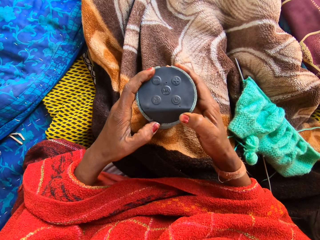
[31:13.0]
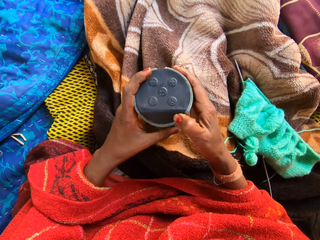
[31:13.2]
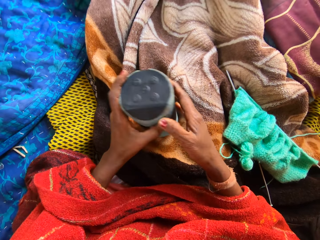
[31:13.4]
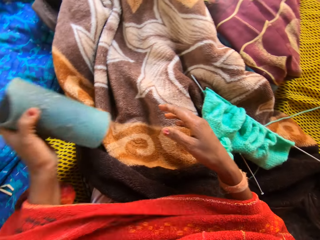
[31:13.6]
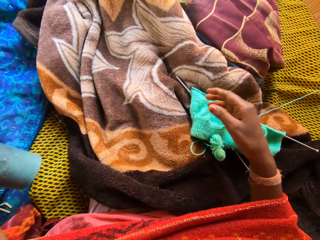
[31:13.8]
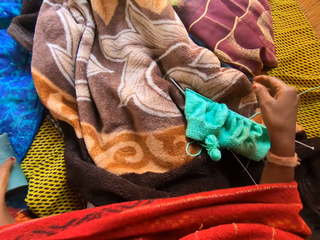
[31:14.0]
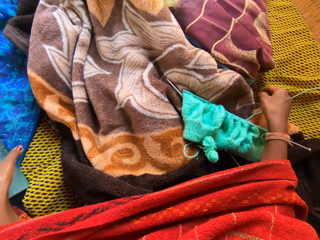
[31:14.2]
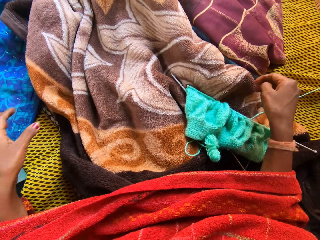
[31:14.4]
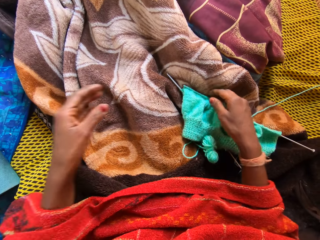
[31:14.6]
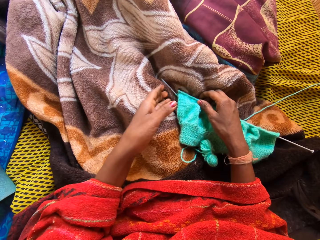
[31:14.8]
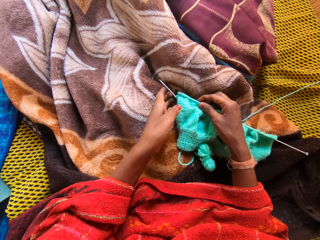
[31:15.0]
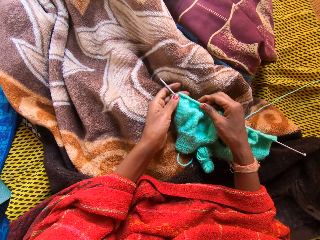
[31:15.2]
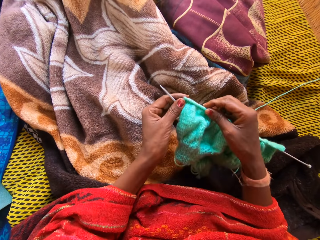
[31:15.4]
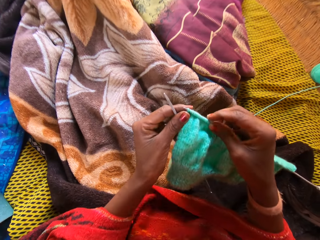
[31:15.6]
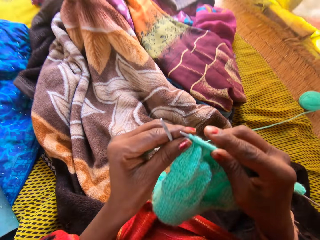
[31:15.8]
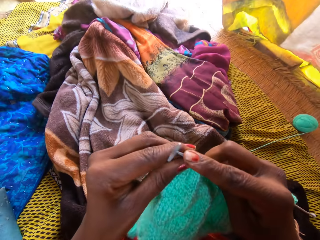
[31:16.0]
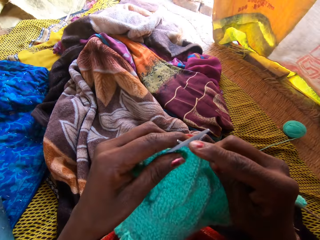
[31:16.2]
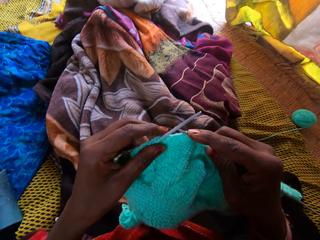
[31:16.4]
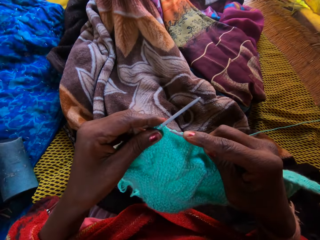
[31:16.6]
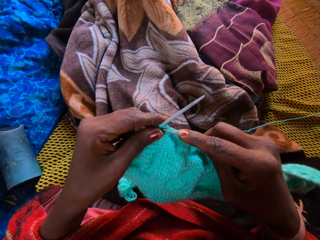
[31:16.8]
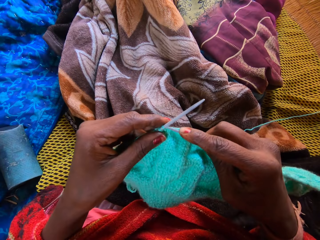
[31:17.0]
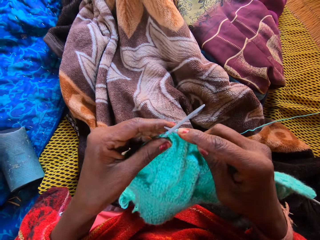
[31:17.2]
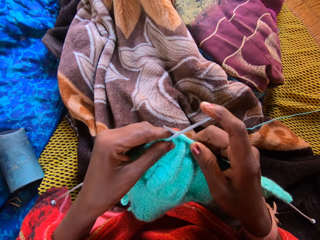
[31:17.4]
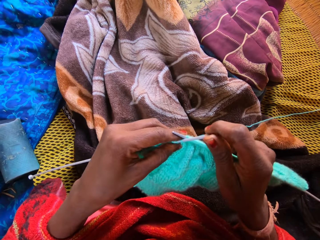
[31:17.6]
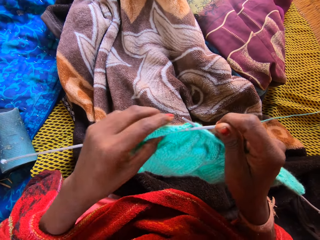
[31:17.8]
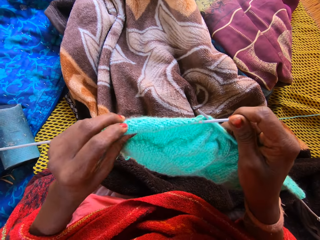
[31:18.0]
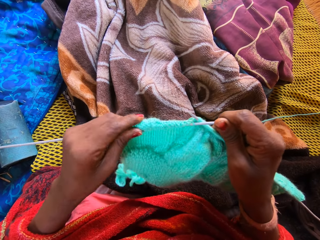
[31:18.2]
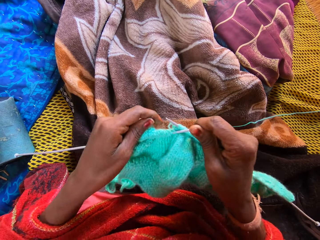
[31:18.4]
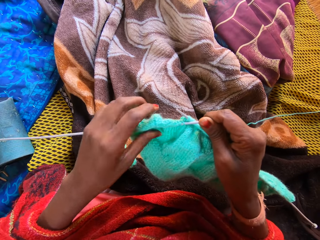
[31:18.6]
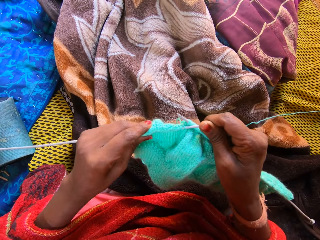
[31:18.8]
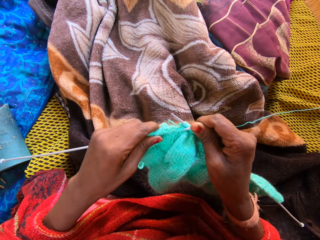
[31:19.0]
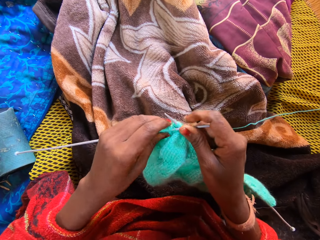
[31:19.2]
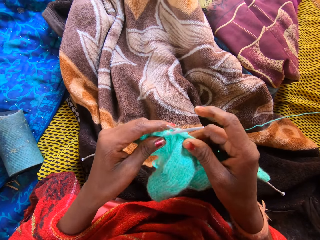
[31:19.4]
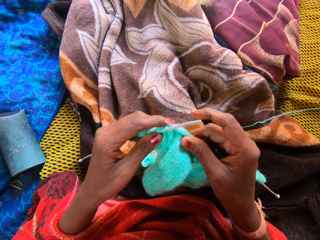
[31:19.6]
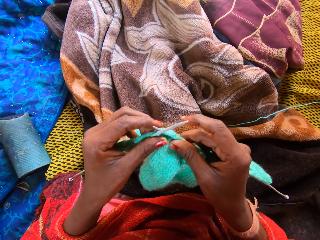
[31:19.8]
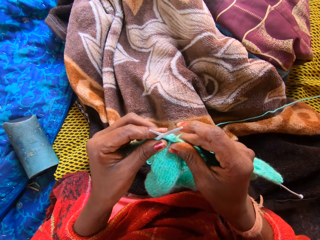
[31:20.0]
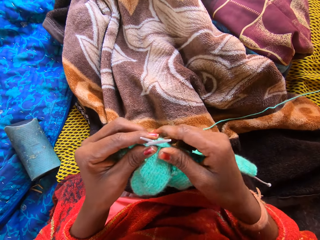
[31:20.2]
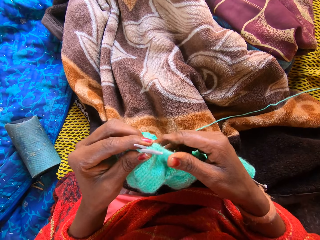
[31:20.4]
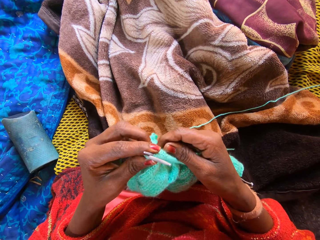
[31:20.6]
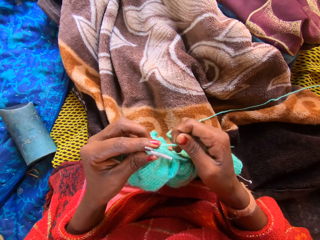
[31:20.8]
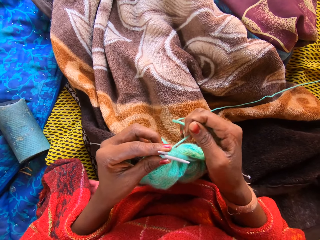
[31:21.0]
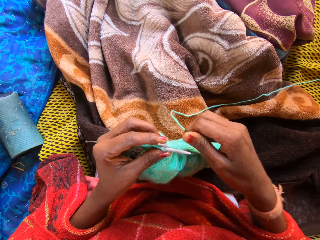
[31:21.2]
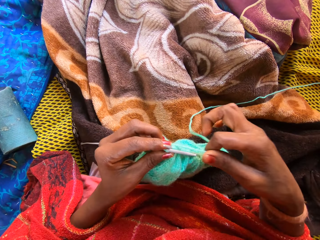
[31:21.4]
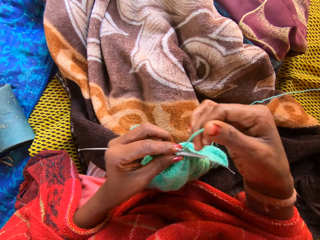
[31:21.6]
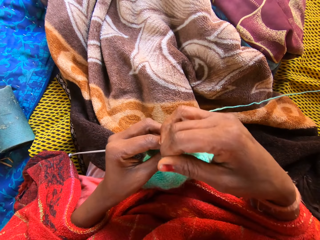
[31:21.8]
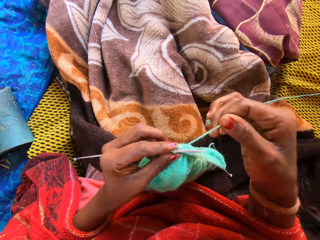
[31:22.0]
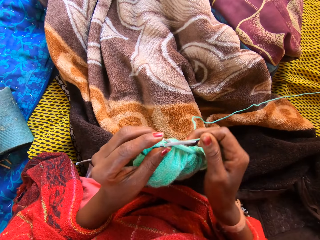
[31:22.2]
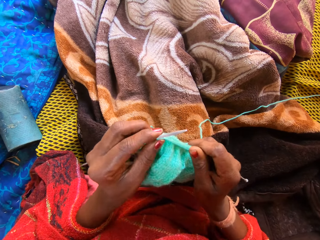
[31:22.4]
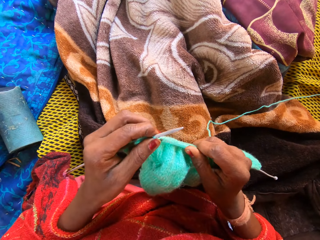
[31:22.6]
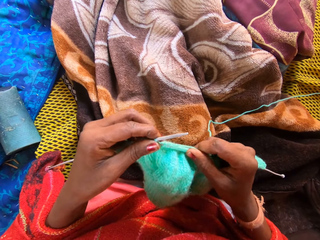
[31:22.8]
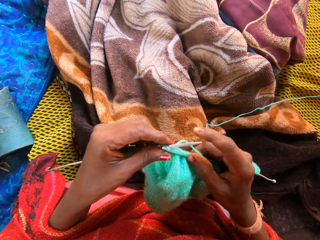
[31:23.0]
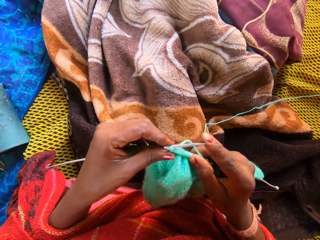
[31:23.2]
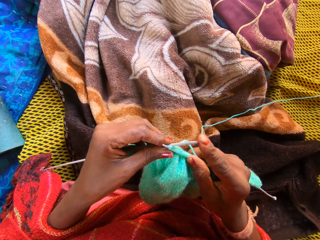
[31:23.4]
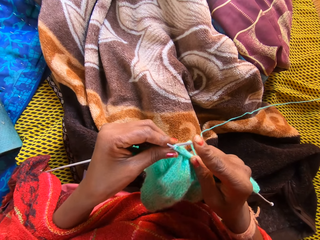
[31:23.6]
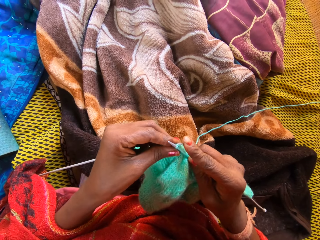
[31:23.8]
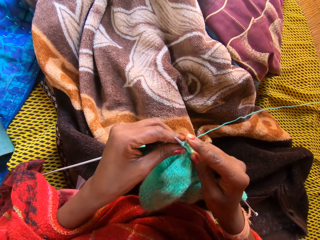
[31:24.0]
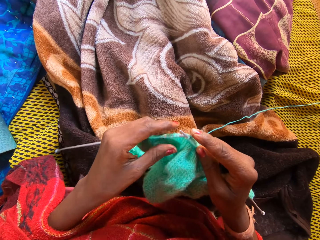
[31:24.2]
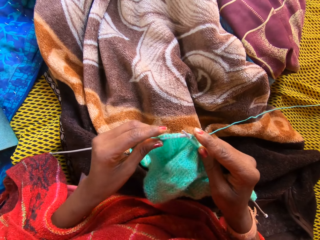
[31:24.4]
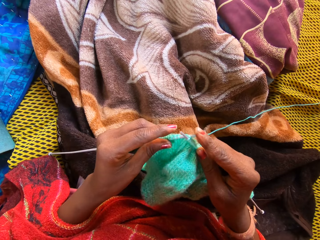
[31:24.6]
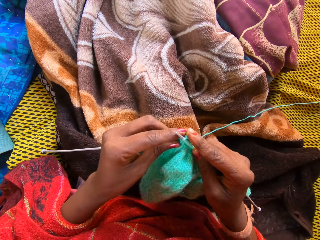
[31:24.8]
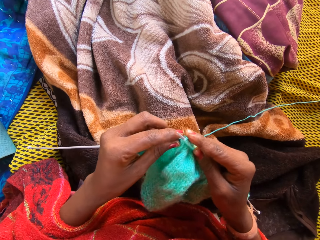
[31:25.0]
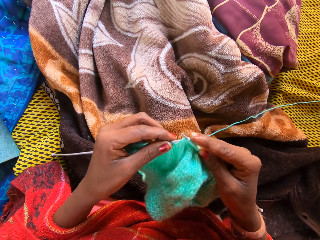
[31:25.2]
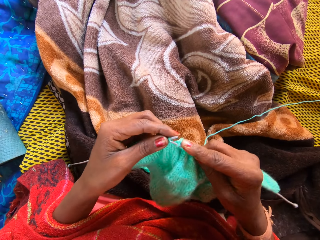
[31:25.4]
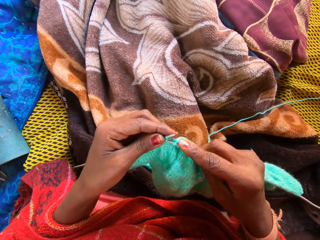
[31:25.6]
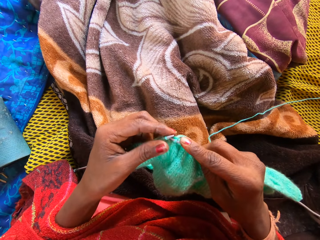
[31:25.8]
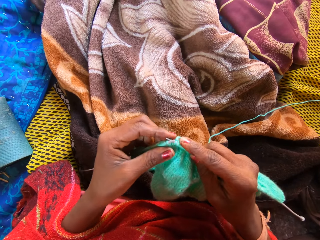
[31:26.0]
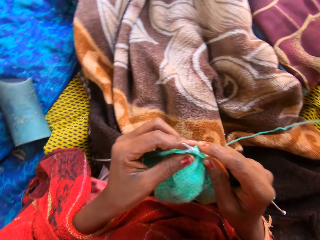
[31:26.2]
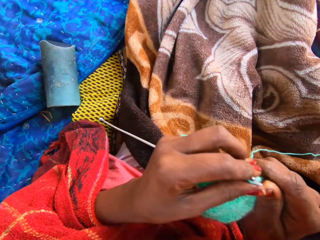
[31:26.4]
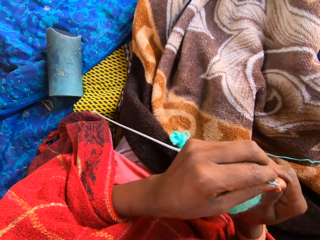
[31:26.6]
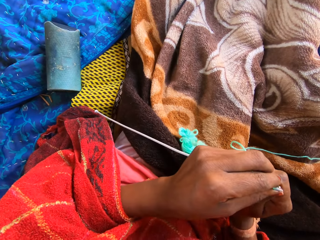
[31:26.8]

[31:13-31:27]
The camera wearer drops the portable speaker on the second duvet with her left hand. She picks up the knitting pins and yarn, or sweater, with both hands. She holds the sweater. She holds both knitting pins with her right hand. She adjusts the yarn on the left knitting pin with her left hand. She moves the sweater together. She knits with two knitting pins and yarn on a straw mat. She holds the thread. She rolls the thread around the crochet. She sews the sweater.

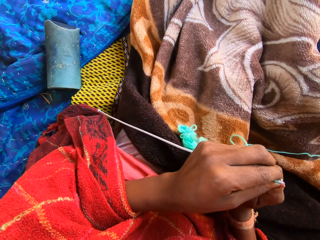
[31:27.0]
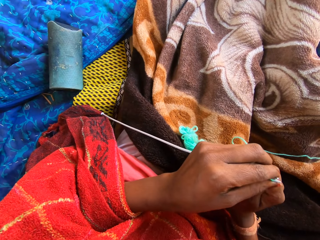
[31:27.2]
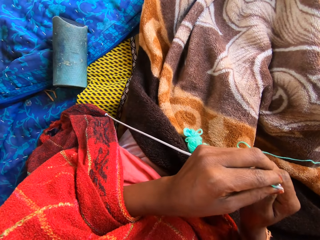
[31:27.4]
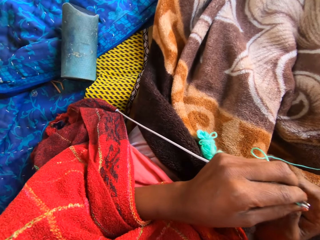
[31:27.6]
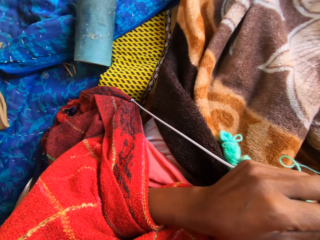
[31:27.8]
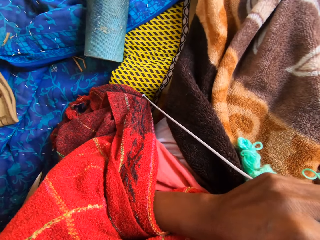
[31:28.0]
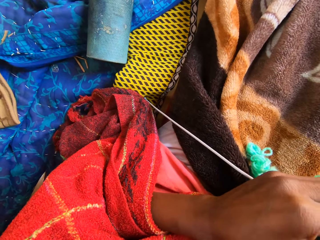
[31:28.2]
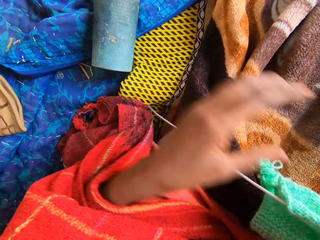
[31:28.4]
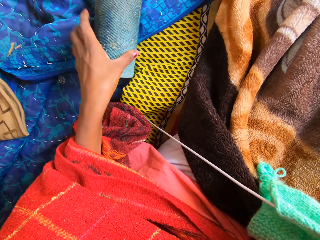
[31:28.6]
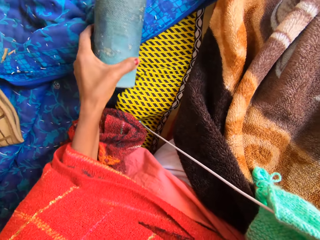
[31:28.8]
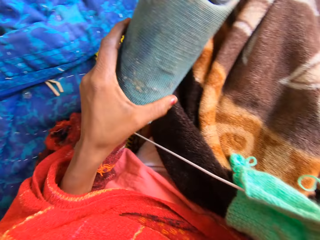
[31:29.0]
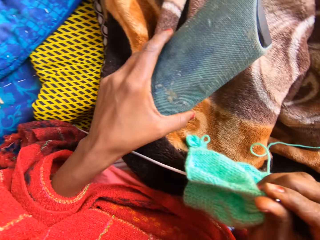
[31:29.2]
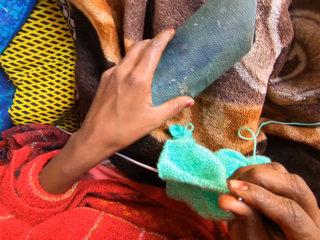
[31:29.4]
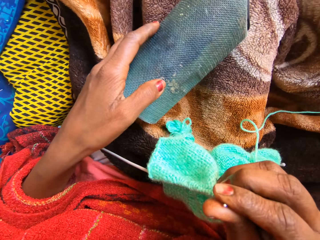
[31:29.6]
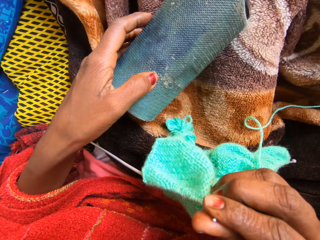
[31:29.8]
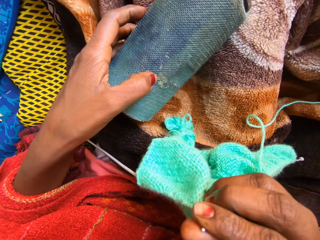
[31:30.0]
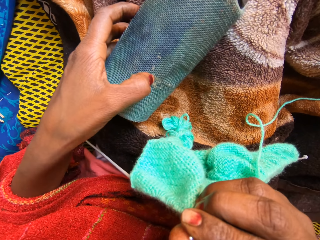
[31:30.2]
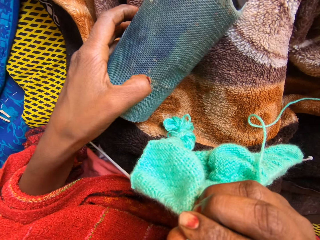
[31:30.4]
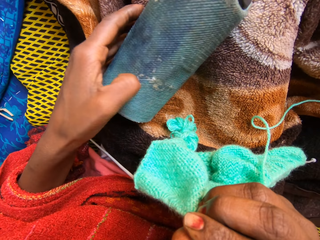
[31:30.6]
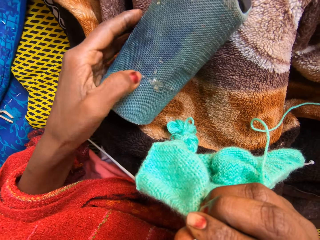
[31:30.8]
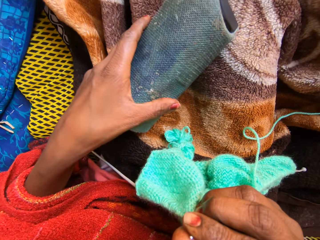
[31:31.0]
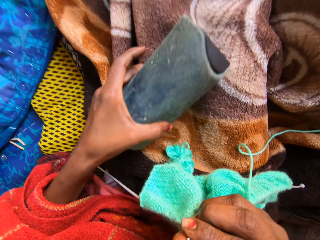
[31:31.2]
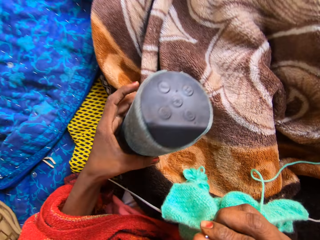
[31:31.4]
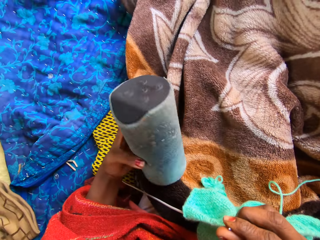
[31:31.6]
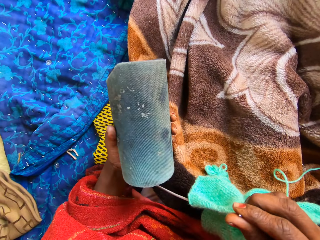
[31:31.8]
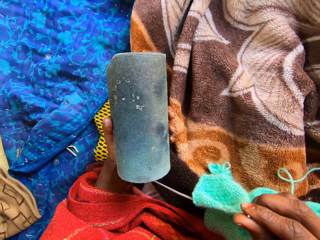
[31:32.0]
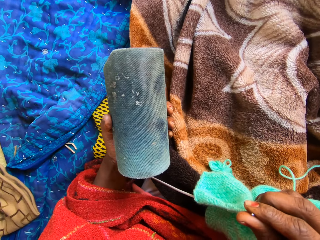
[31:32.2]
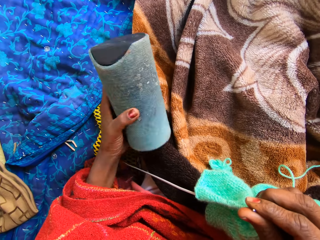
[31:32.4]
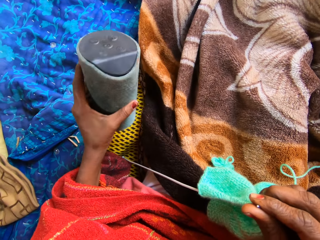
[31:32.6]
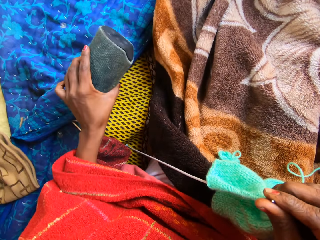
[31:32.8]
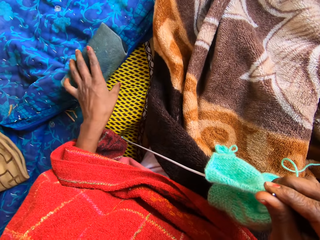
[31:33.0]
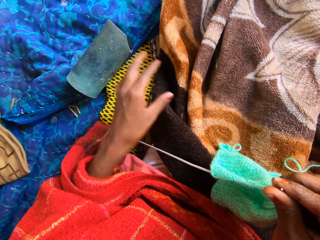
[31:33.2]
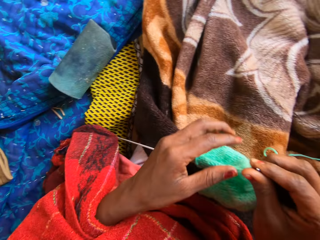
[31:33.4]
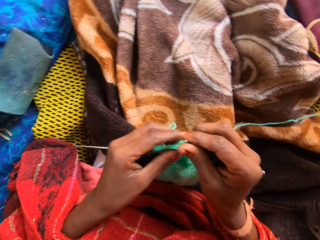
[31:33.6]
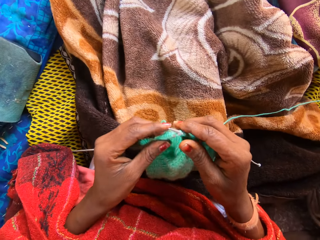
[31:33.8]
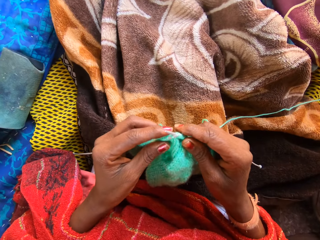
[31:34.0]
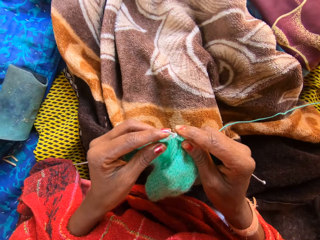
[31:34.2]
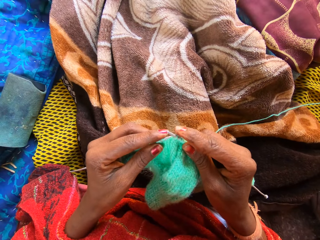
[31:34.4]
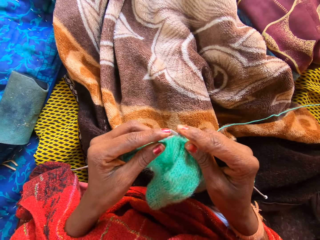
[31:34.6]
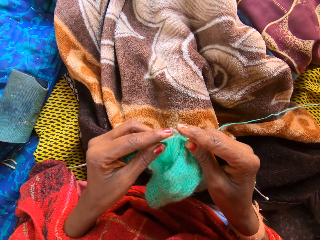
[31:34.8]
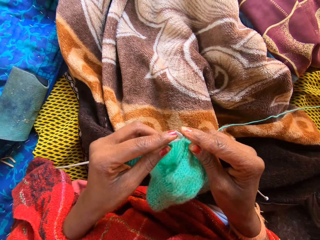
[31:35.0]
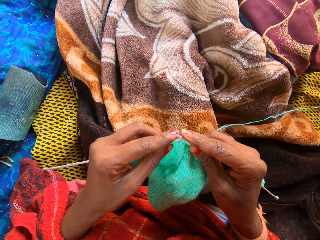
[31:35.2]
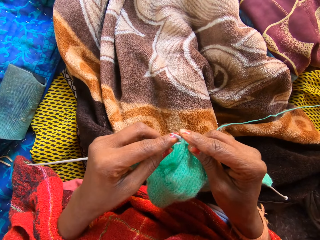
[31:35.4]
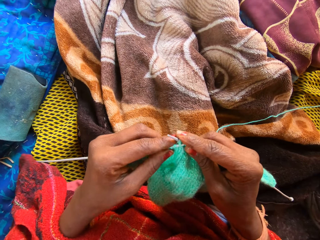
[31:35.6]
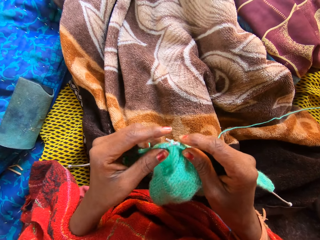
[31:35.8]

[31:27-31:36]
The camera wearer holds both knitting pins with her right hand. She picks up the portable speaker or bluetooth speaker from the second duvet with her left hand. She places the portable speaker on the first duvet with her left hand. She looks at the bluetooth speaker. She picks up the portable speaker from the first duvet with her left hand. She drops the portable speaker on the second duvet with her left hand. She knits a fabric.
